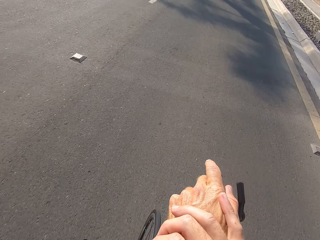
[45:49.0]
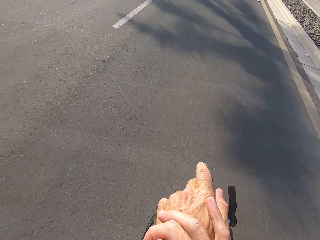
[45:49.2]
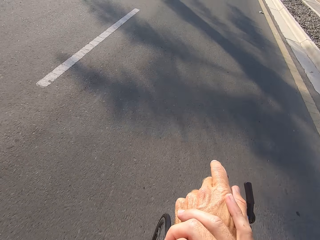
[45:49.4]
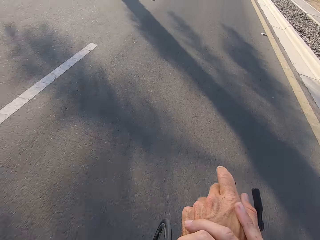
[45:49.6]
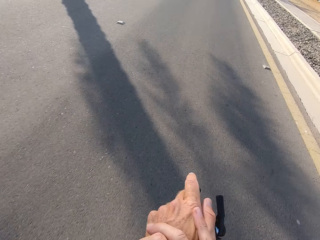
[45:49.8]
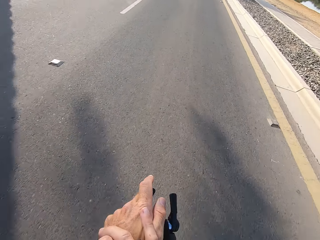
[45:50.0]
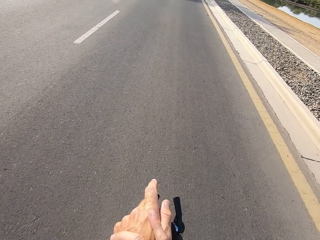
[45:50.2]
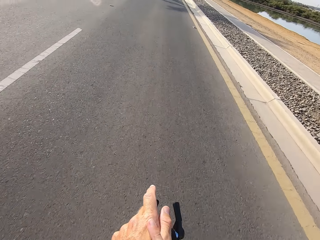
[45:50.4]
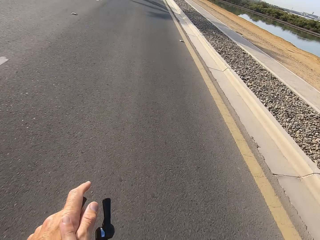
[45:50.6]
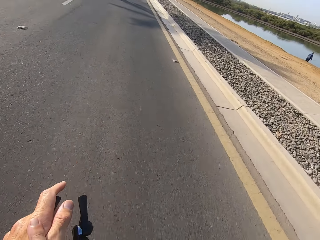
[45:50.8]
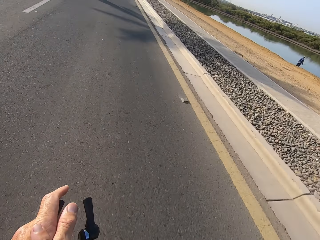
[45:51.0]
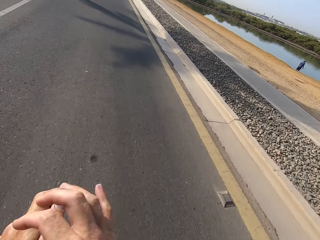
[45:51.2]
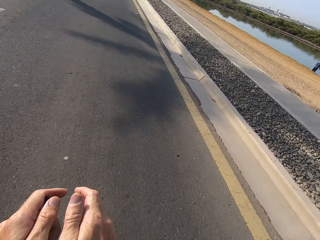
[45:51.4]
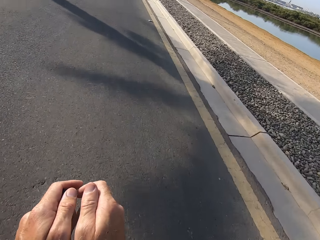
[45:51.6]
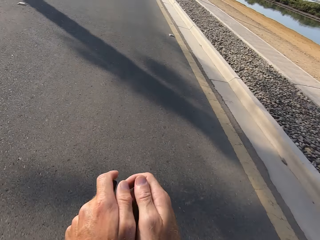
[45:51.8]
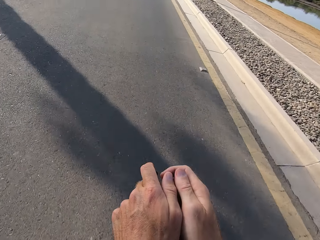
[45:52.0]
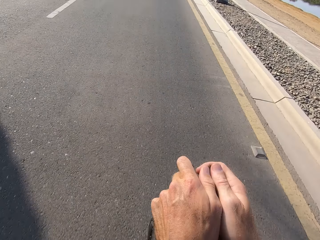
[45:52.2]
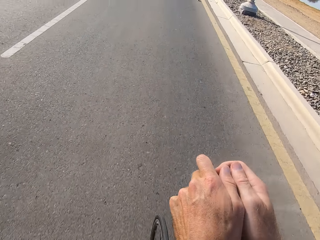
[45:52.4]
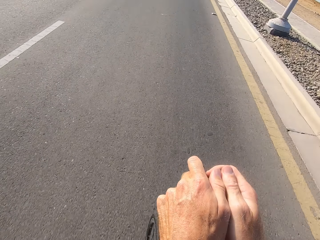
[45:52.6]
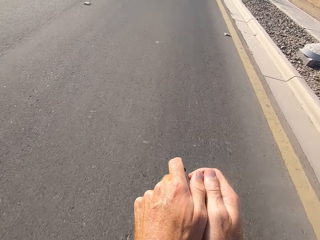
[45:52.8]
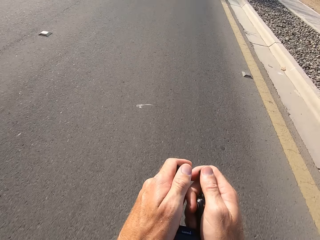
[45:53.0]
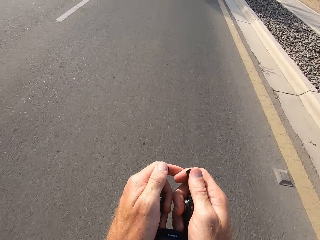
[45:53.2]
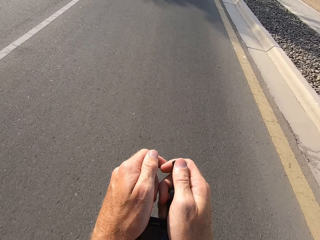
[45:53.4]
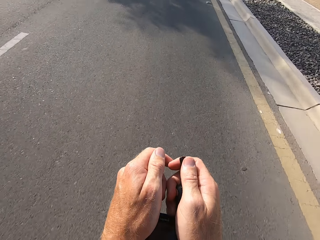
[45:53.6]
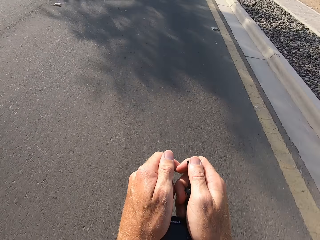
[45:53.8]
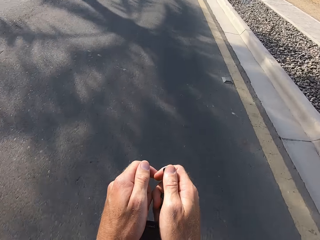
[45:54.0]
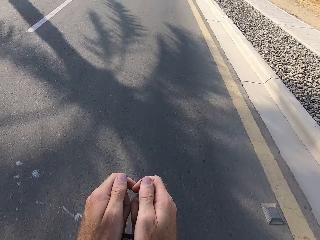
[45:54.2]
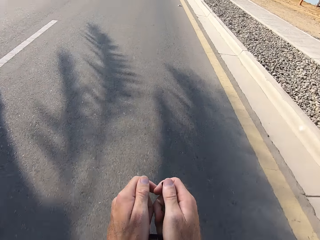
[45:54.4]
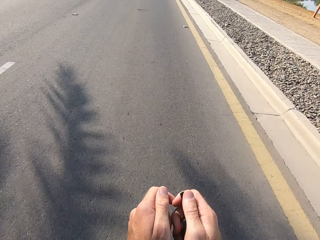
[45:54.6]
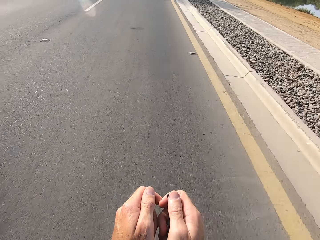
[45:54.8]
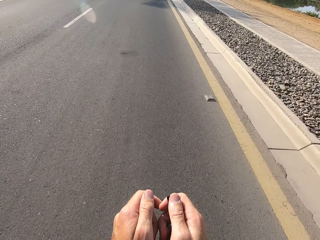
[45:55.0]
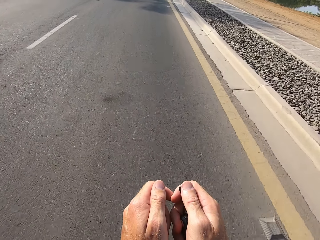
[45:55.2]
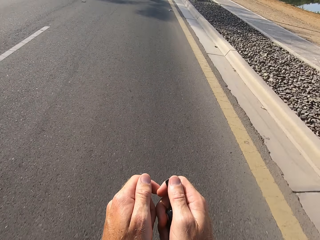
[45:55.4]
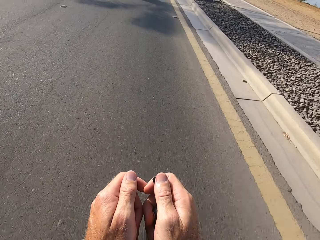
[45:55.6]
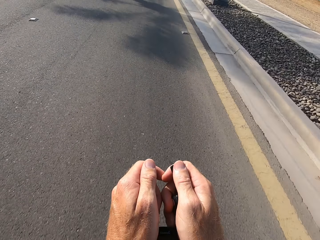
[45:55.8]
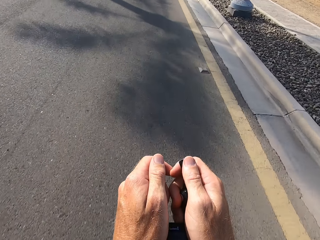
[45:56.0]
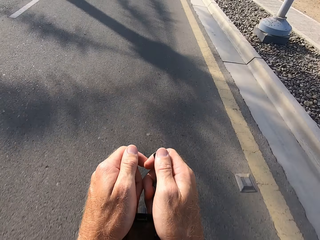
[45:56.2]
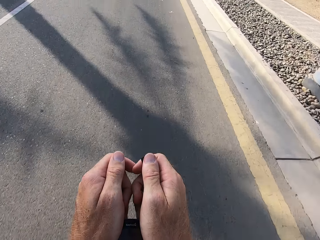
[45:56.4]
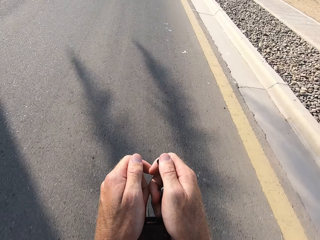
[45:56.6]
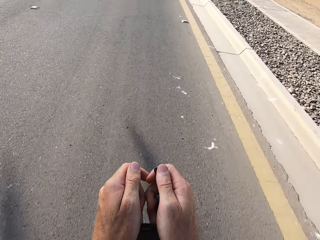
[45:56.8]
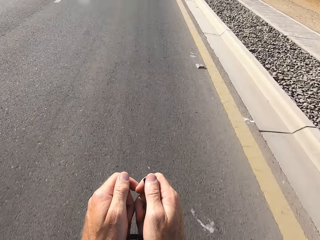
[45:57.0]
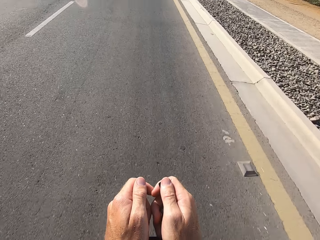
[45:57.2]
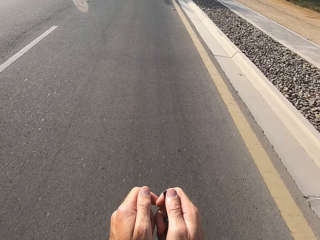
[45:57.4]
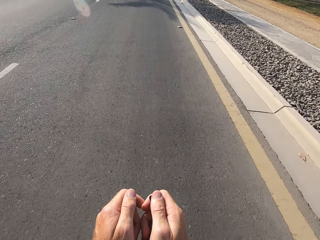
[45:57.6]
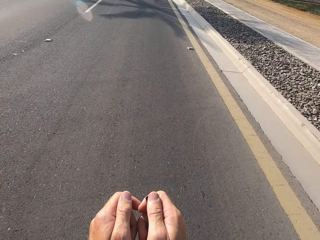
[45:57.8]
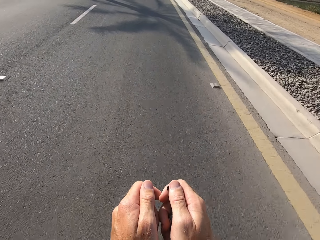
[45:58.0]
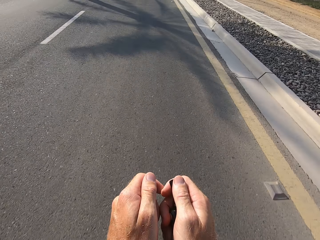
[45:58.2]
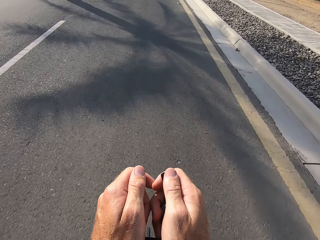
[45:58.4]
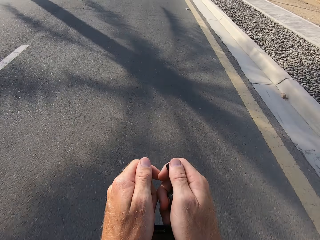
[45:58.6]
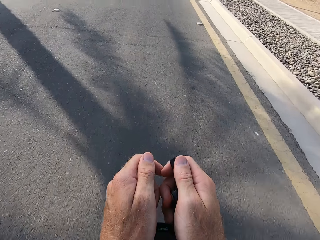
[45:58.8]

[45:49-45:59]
The camera wearer stares at the swamp. They stare at the road. They cycle on the road.

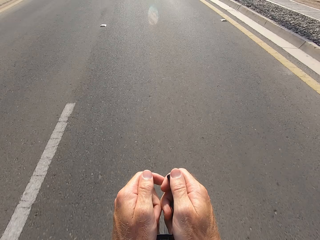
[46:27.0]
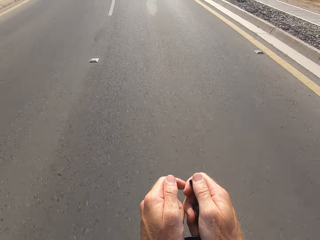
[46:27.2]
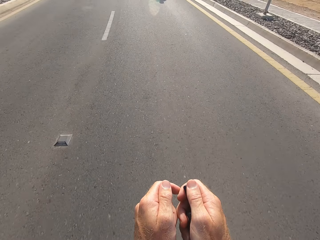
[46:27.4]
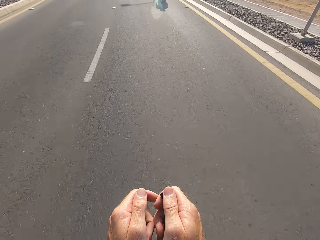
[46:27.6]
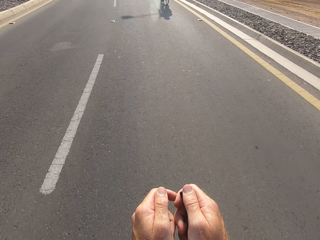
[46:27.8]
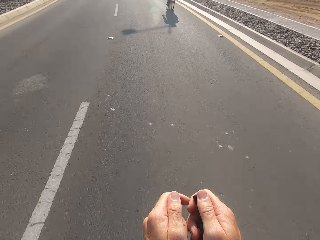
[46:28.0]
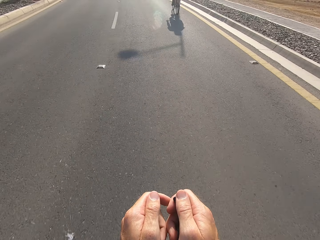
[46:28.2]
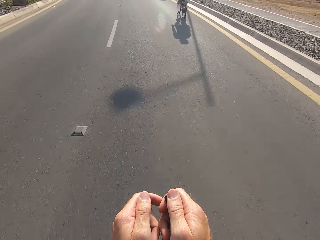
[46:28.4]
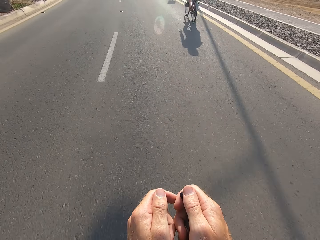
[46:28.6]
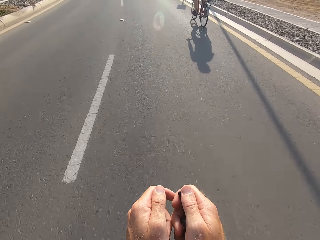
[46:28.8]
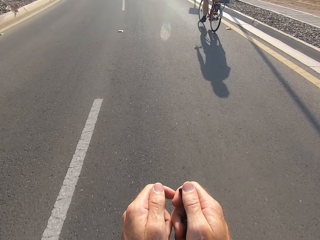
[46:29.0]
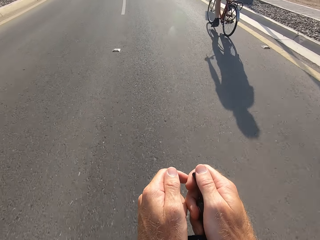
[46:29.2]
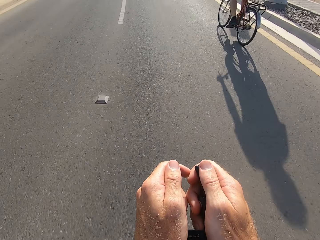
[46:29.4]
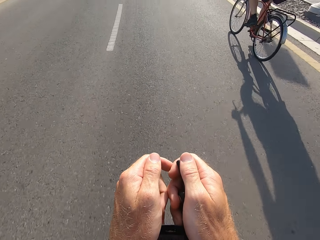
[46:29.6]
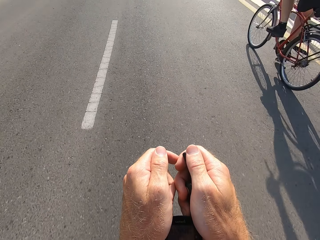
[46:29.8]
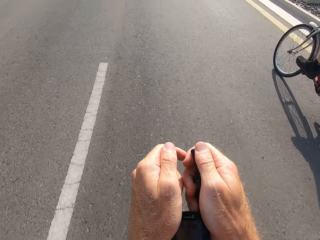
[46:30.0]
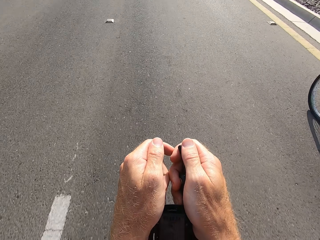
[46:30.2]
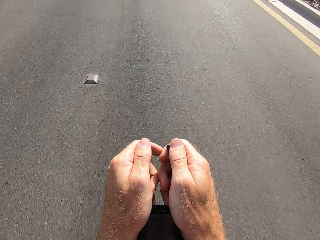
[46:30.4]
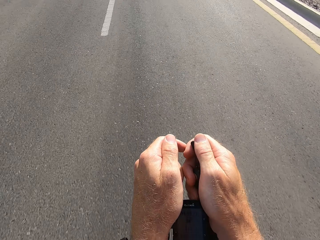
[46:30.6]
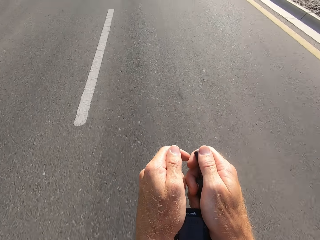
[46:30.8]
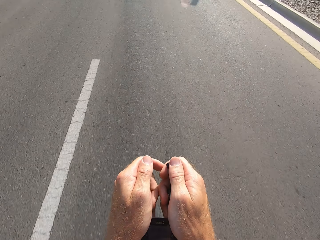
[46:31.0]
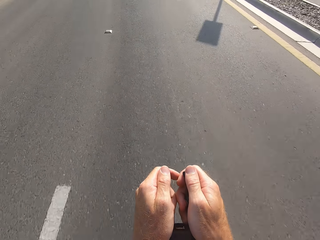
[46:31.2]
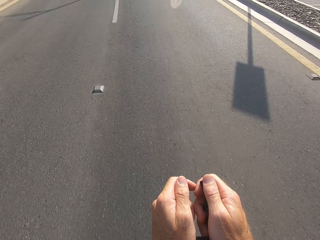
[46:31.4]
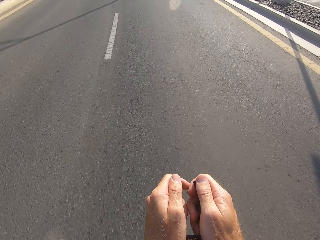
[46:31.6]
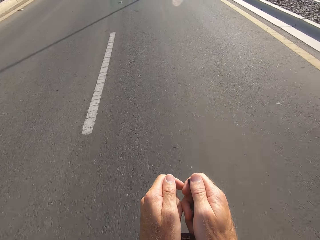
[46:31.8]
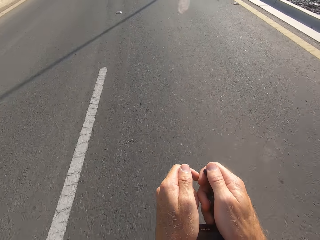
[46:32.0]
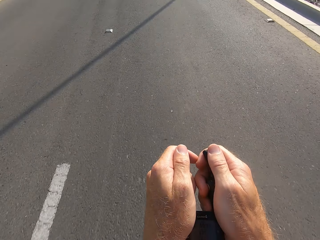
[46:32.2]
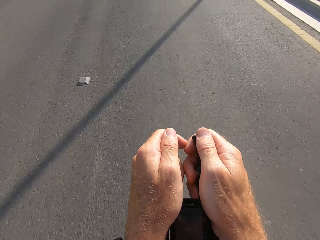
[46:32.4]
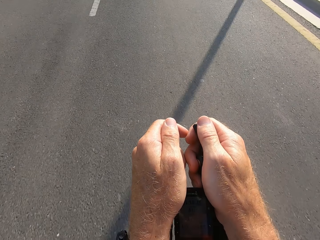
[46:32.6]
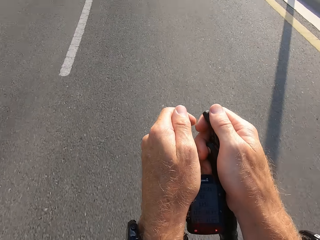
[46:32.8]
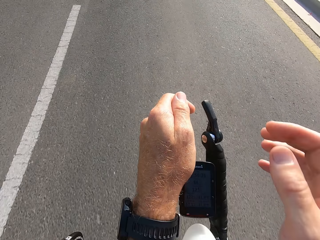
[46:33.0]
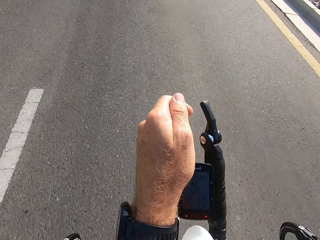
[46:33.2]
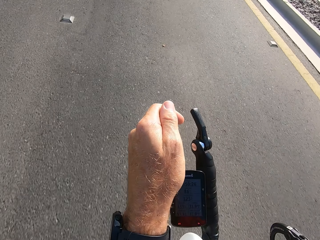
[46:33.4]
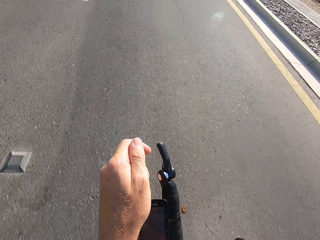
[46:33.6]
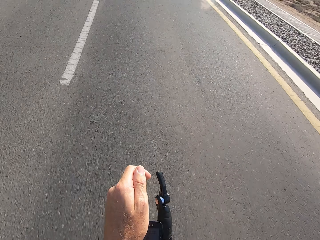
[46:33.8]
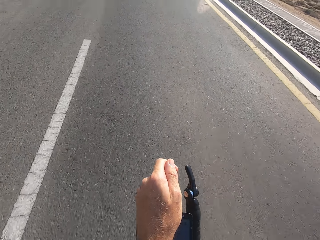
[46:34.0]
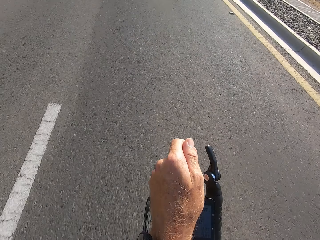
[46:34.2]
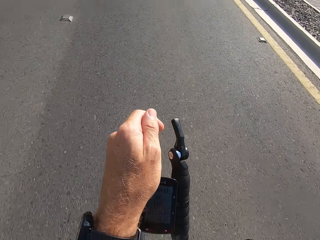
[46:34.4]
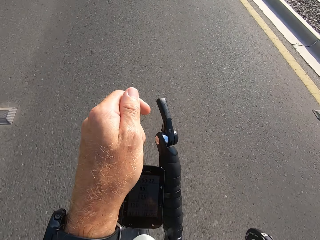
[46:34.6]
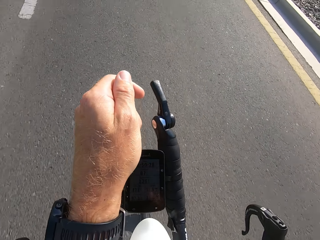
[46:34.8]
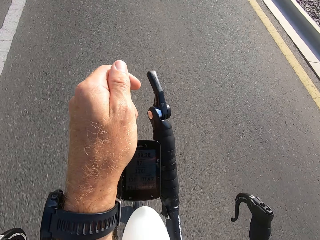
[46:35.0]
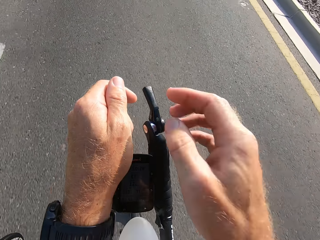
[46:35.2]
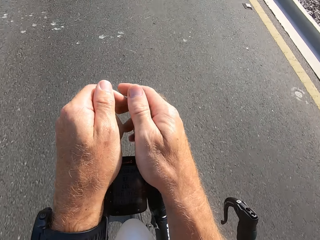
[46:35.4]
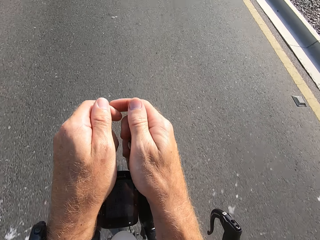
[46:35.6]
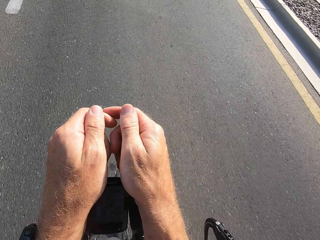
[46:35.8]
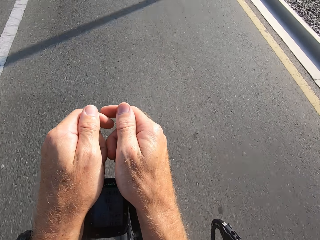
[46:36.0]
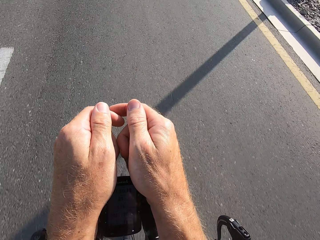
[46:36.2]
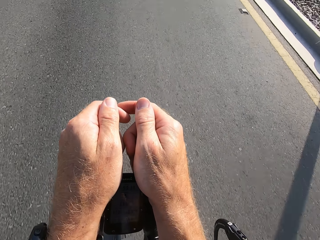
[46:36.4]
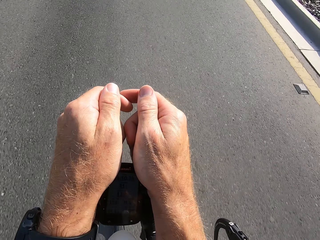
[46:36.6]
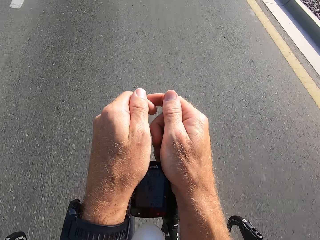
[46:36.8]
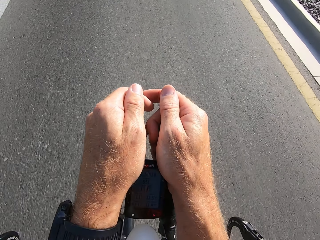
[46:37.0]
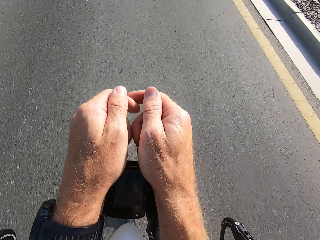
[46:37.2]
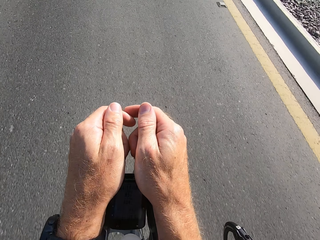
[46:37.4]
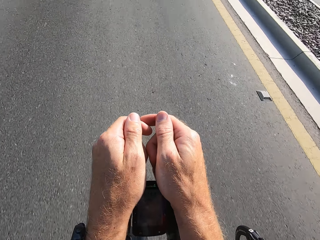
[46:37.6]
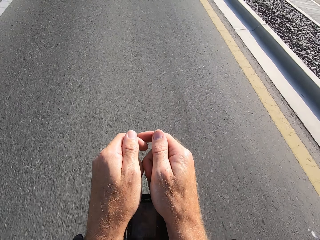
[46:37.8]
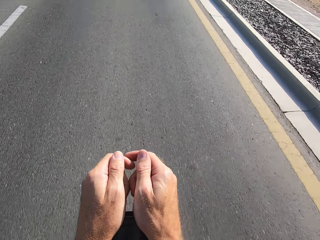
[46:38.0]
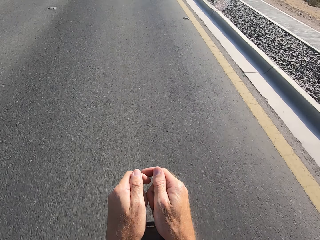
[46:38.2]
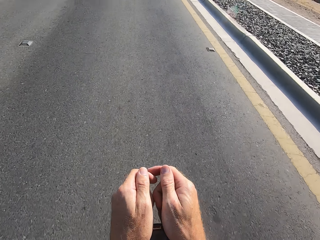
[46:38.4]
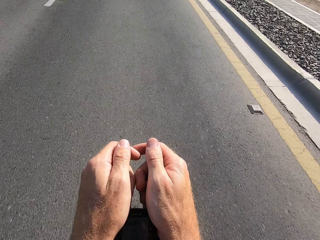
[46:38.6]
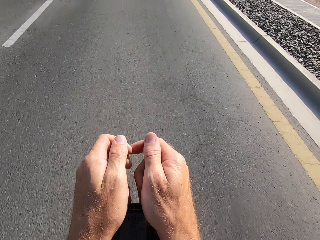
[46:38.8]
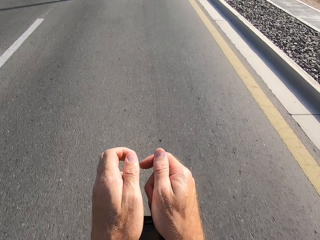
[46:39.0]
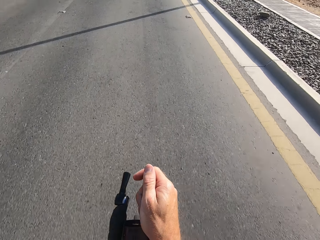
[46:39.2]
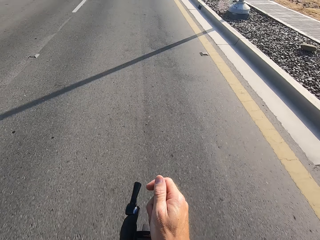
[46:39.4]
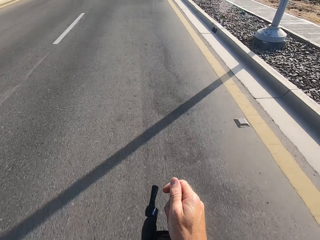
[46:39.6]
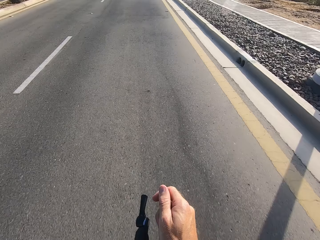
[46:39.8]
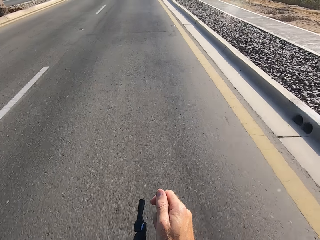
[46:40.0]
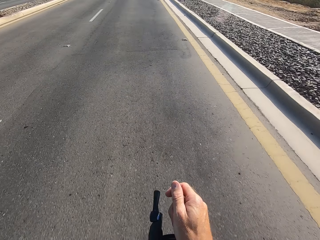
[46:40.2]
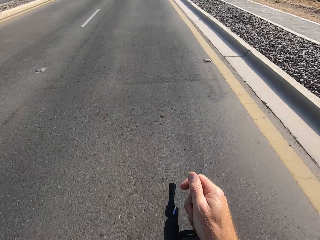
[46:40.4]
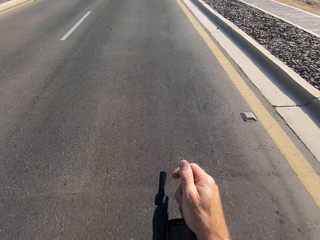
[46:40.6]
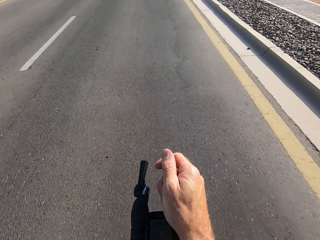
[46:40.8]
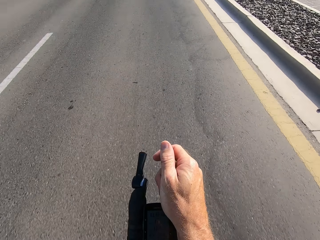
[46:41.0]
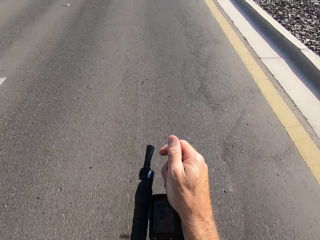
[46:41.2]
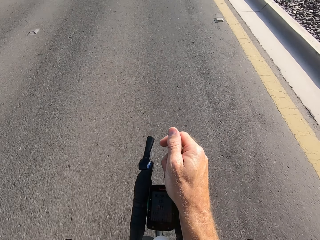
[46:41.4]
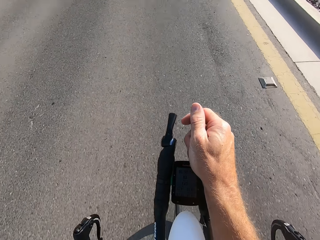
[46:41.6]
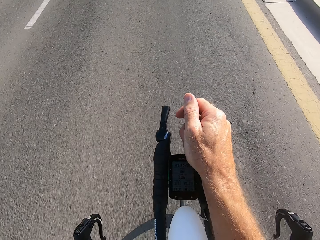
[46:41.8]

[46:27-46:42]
A man cycles on the road. The camera wearer cycles on the road. They swing the right hand. They touch something. They swing the right hand. They hold the bike rest handlebar. They cycle on the road. They swing the left hand. They touch something.
